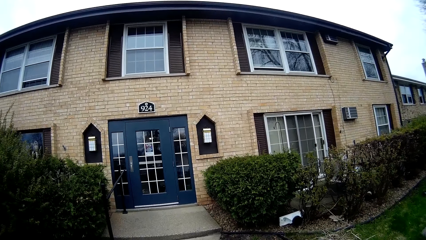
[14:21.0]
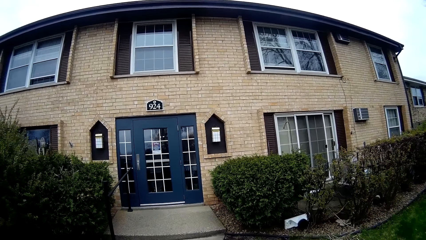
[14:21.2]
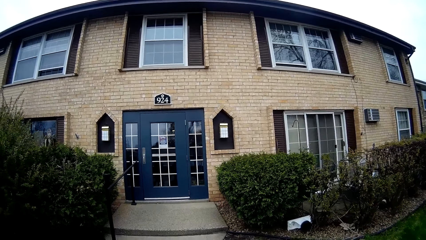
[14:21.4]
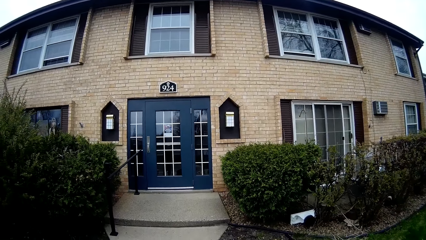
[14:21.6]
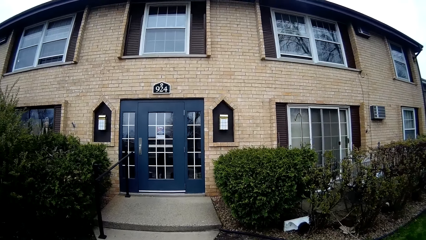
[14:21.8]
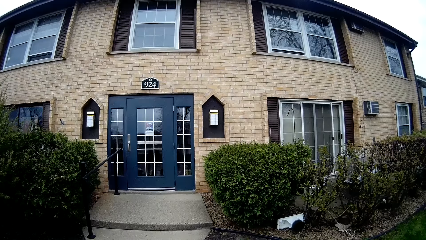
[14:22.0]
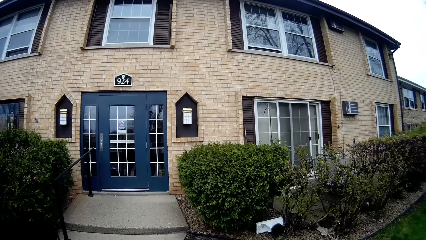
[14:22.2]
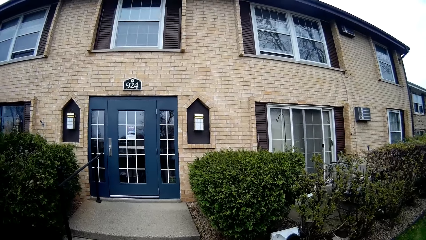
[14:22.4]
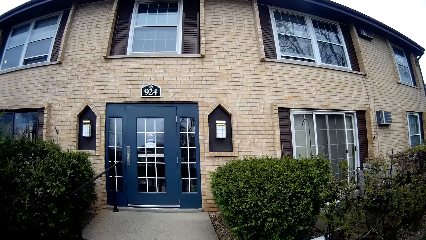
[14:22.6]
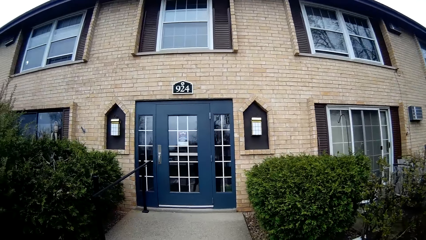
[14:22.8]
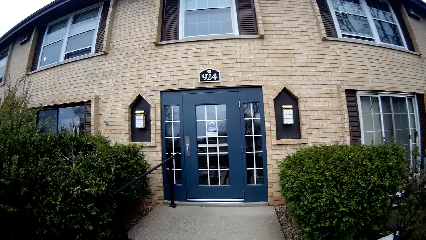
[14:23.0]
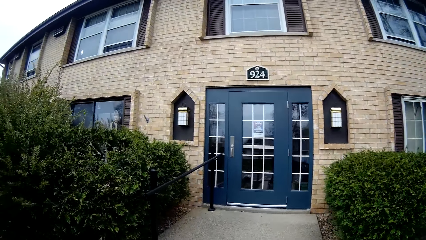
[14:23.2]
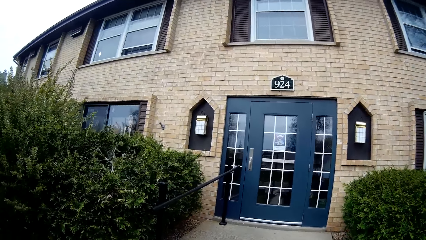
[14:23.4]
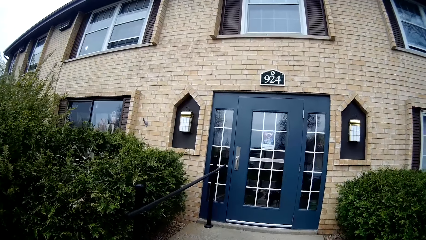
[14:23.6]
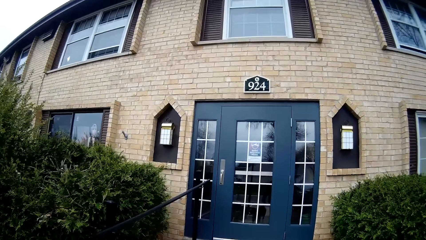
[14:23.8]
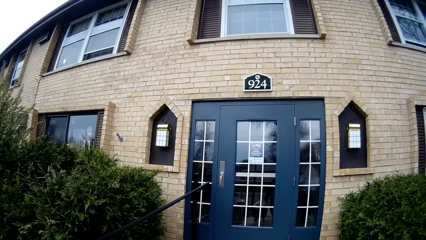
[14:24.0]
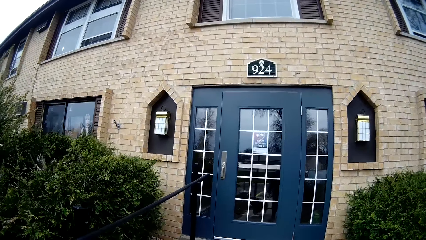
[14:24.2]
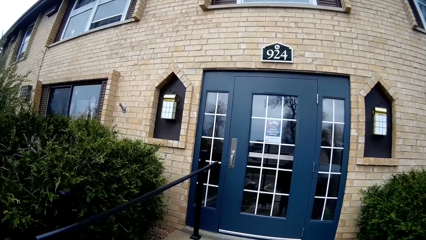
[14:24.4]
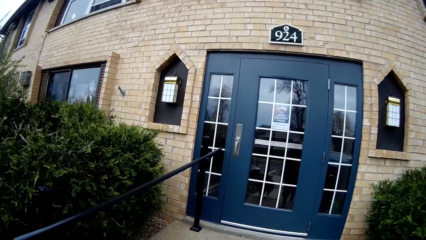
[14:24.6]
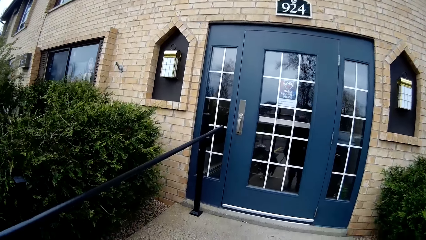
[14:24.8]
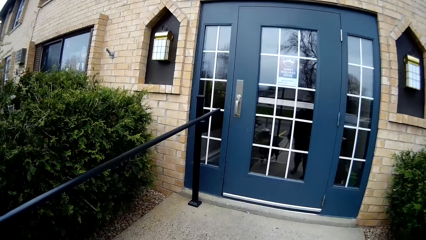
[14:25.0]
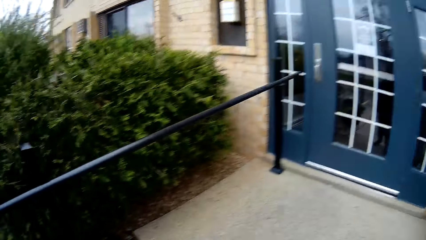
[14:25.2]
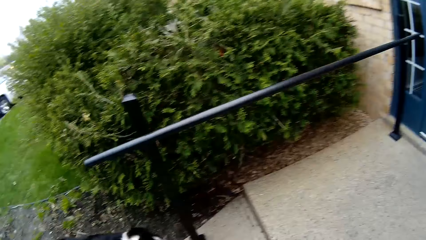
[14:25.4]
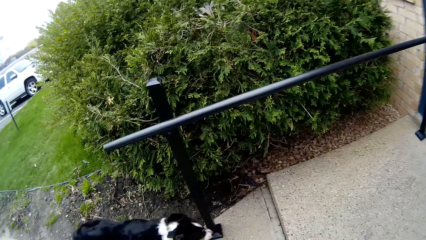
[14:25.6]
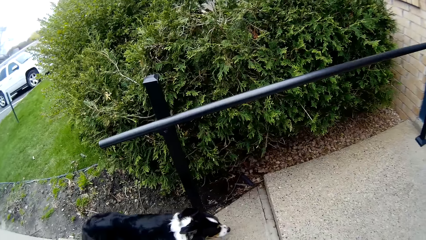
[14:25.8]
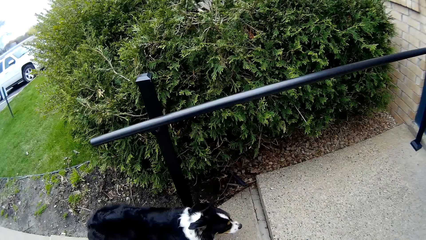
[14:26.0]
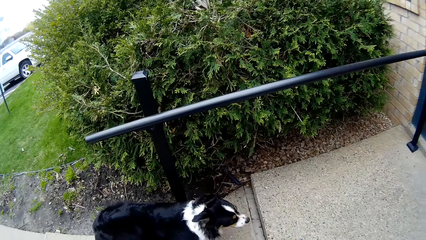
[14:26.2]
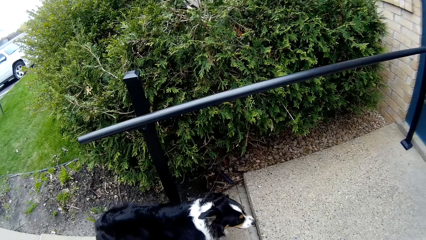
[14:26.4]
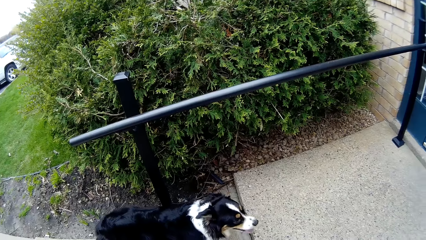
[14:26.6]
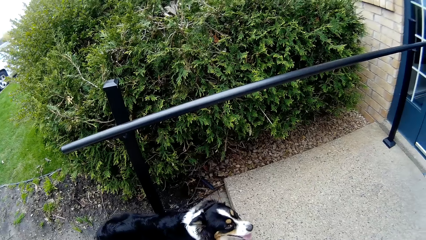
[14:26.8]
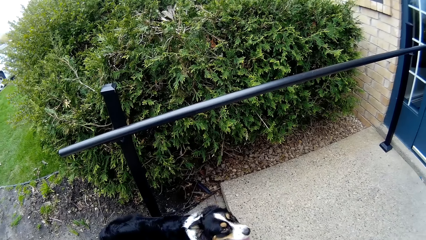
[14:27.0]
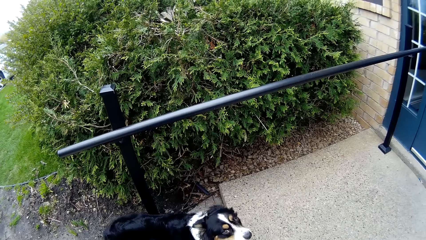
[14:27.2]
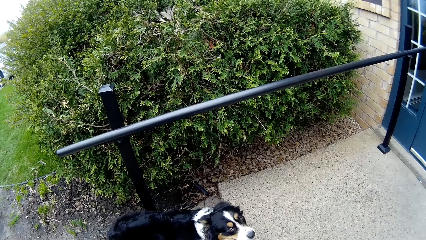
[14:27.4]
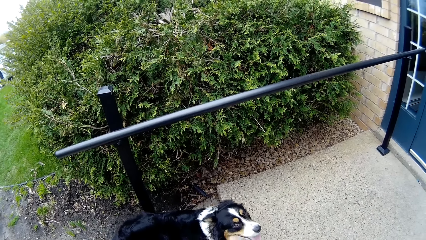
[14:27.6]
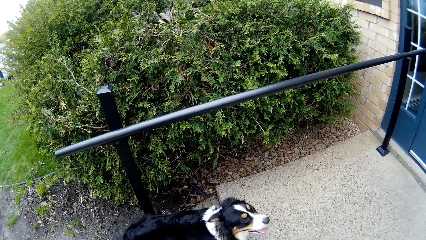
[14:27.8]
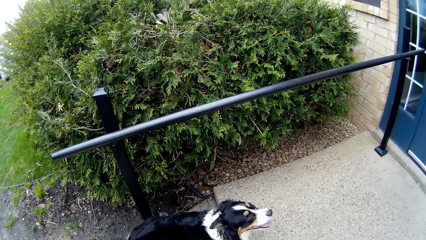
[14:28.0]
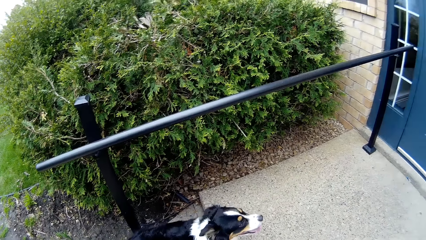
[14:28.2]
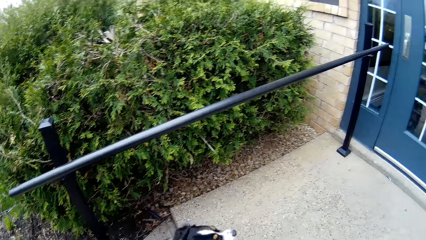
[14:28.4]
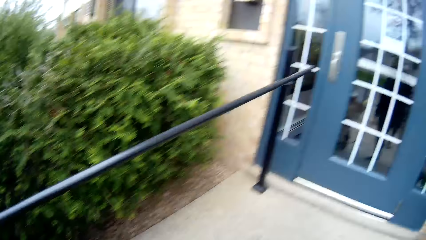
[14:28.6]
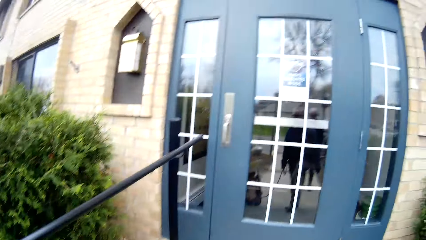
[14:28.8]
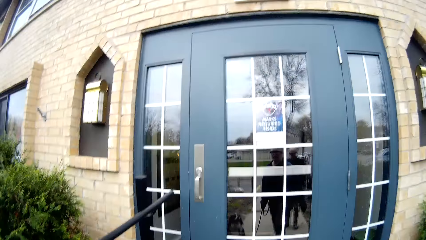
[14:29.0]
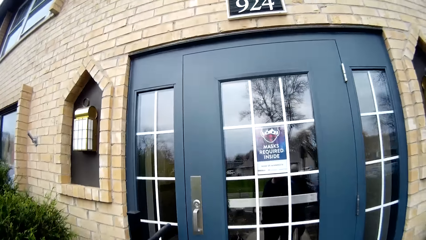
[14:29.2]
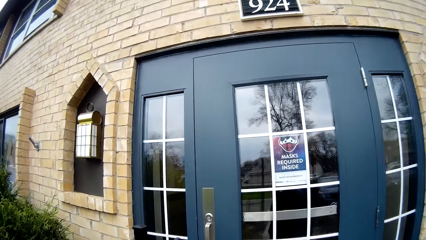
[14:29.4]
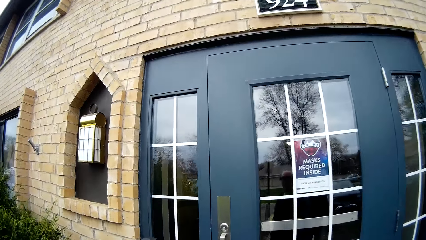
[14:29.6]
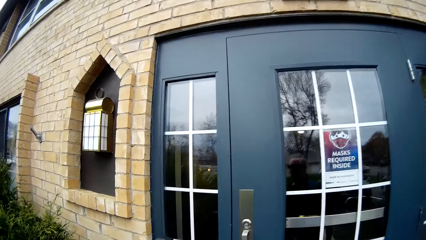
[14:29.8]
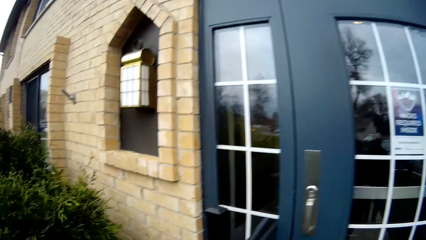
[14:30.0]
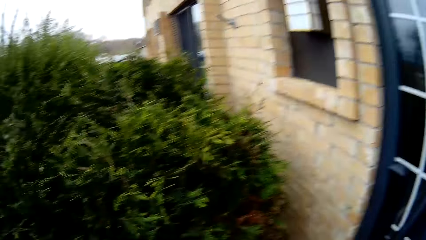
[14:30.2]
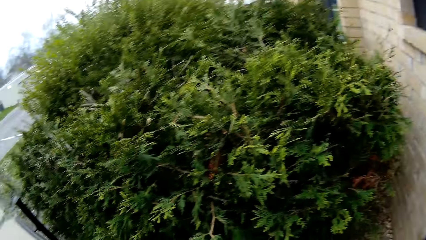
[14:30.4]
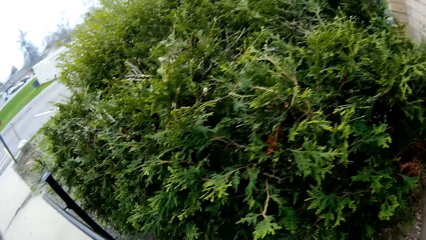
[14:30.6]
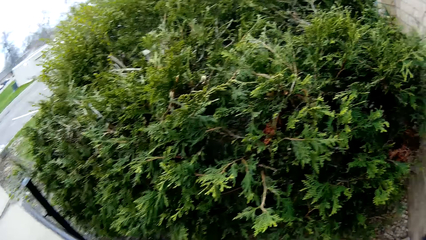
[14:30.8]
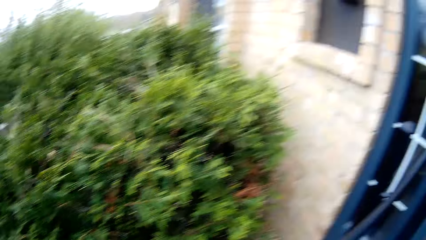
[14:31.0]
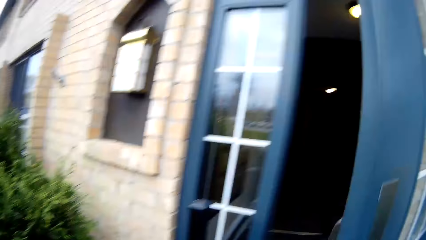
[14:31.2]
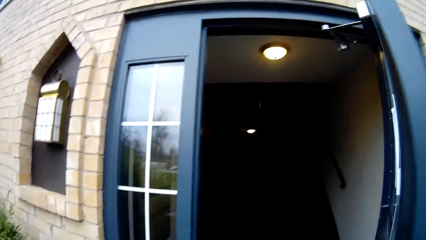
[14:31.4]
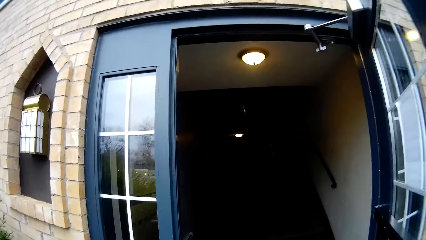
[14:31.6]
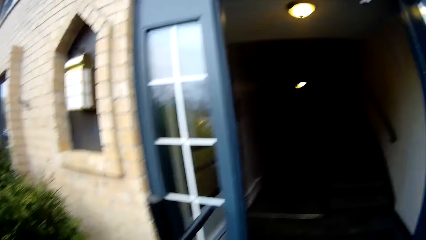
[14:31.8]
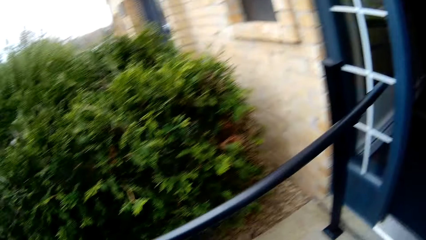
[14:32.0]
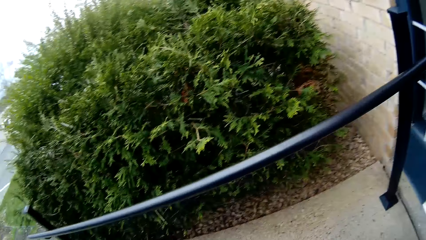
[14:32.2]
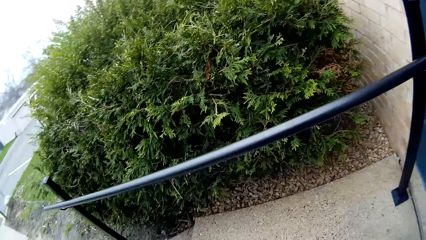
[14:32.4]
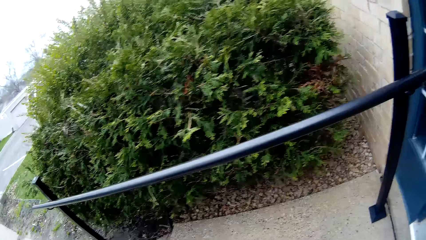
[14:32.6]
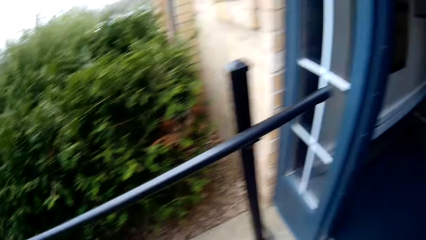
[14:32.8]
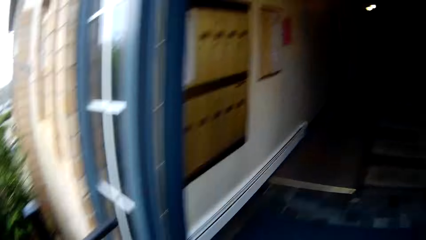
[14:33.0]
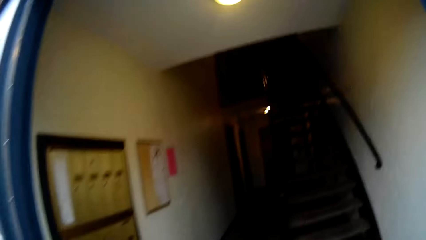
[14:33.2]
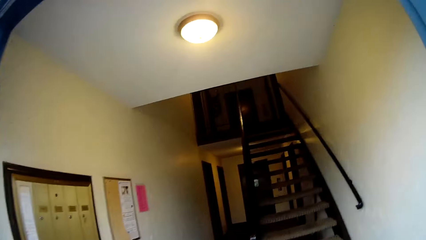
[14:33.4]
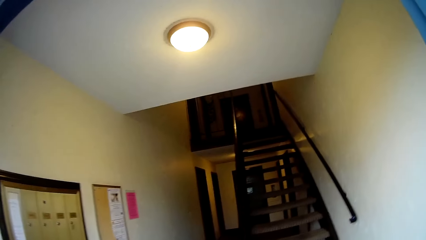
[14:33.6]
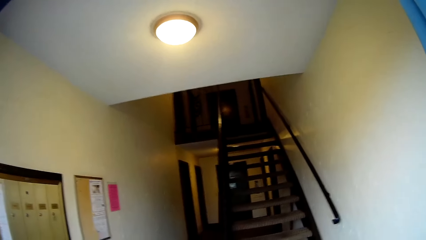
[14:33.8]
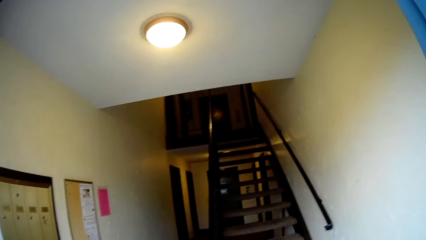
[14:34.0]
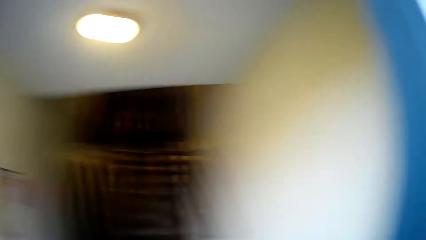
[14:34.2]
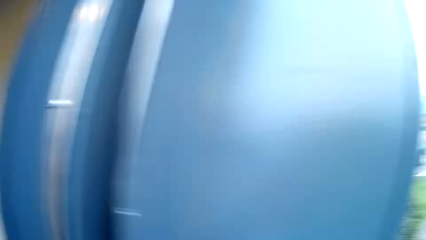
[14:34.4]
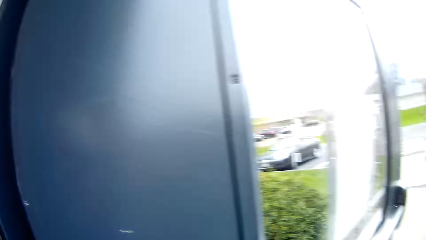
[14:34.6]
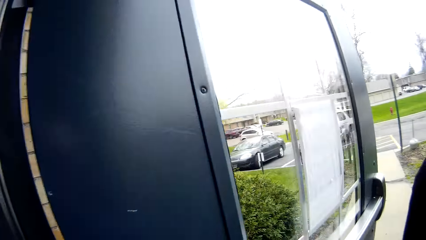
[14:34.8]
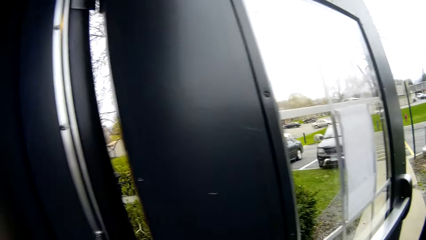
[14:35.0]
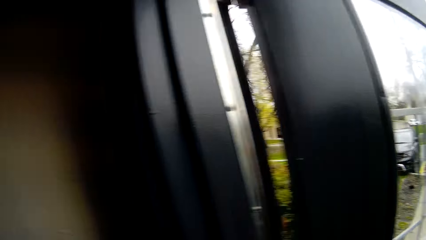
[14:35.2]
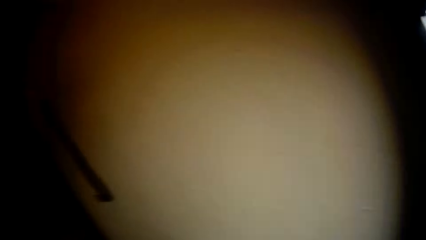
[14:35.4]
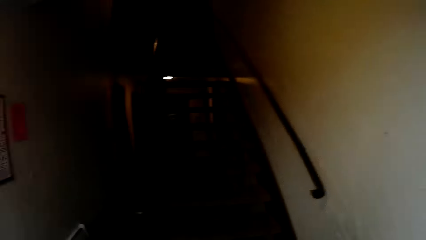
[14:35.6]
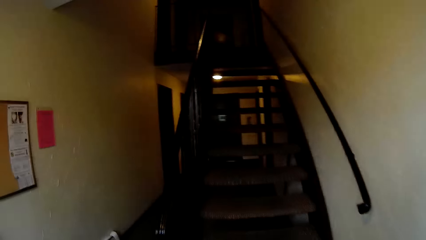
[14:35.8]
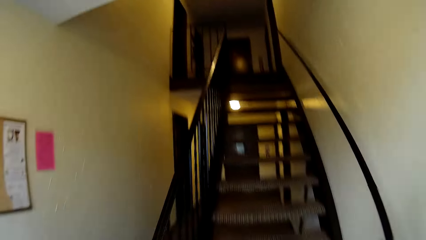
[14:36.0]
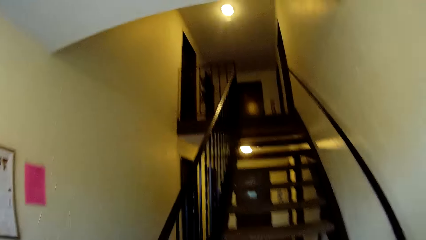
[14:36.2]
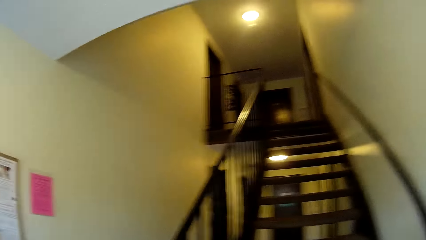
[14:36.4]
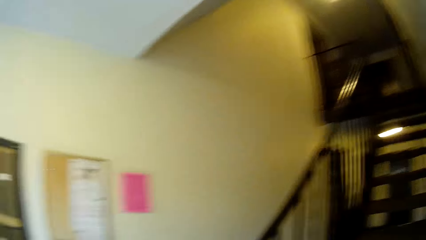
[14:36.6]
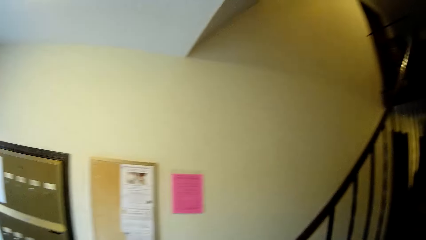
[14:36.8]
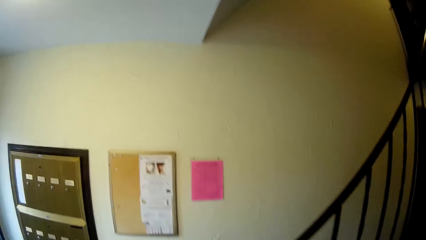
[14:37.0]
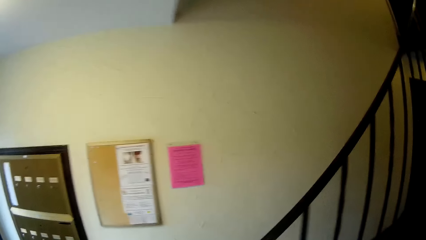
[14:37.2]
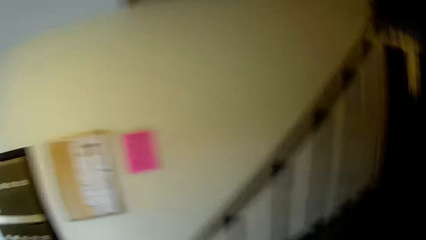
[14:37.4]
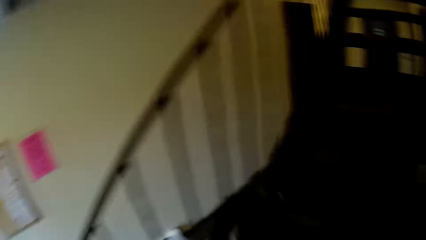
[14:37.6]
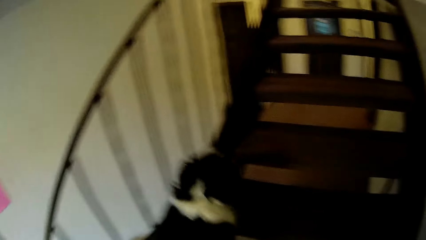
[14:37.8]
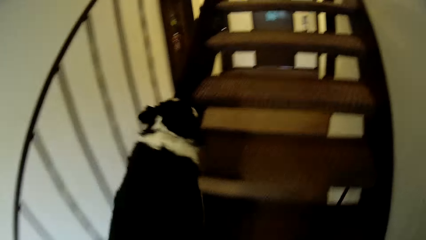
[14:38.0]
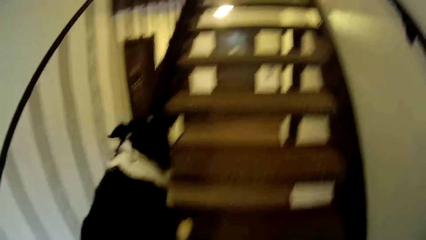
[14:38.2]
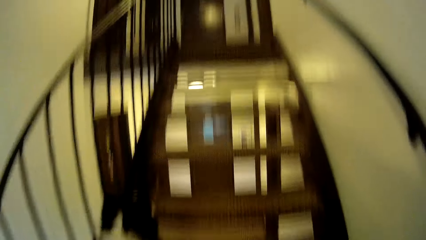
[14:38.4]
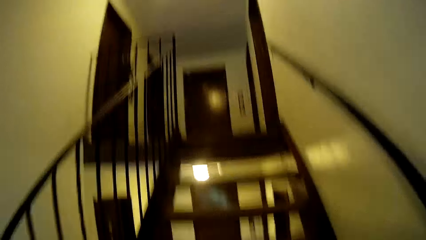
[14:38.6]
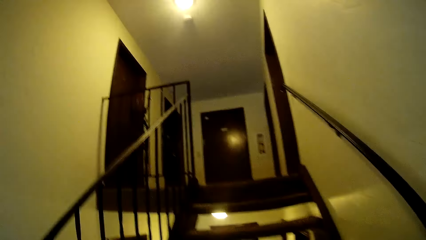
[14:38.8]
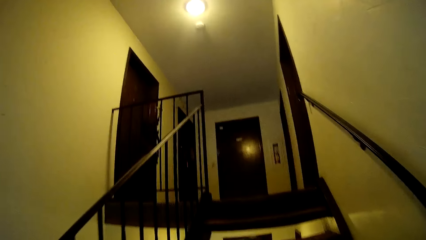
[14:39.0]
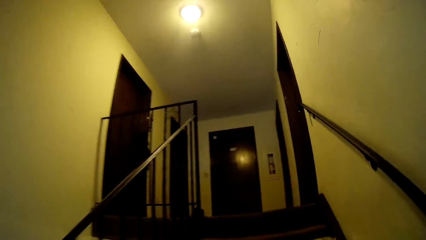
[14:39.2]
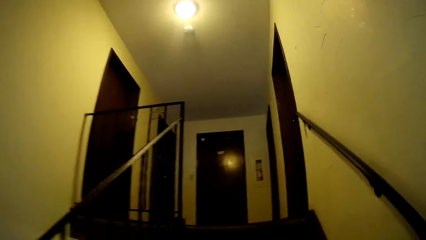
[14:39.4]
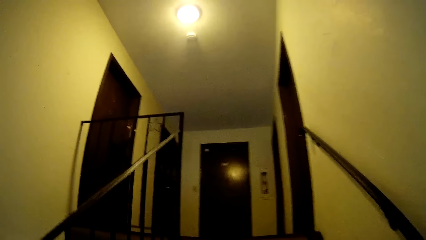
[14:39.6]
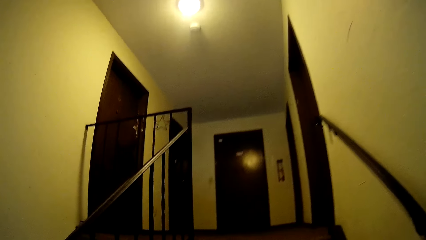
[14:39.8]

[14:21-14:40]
The camera wearer walks towards a building. She talks to the dog. She opens a door with her right hand. She talks to the dog. She walks into the building. She climbs up a staircase. The dog climbs the staircase.
